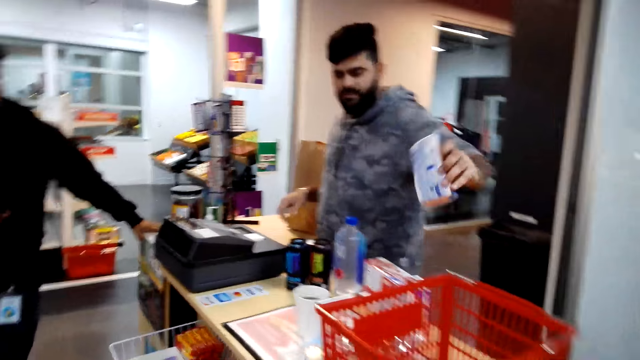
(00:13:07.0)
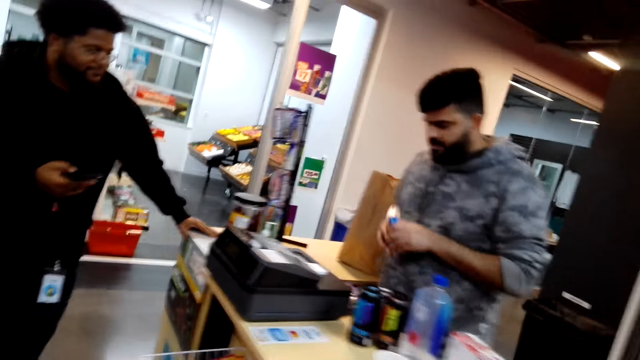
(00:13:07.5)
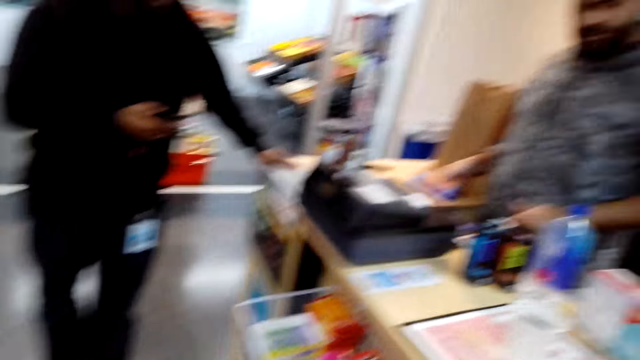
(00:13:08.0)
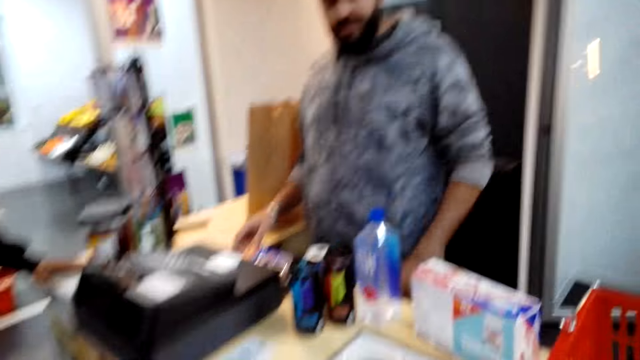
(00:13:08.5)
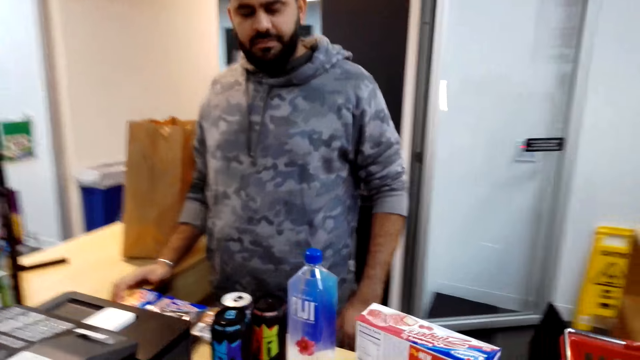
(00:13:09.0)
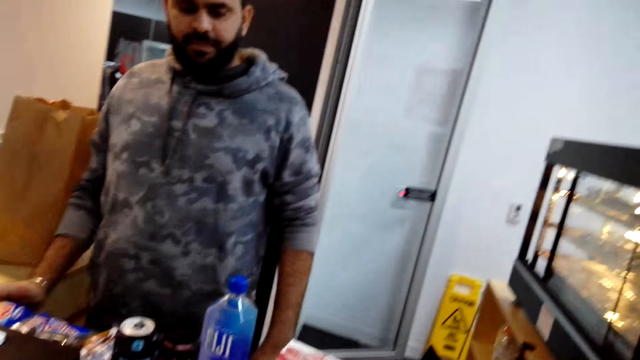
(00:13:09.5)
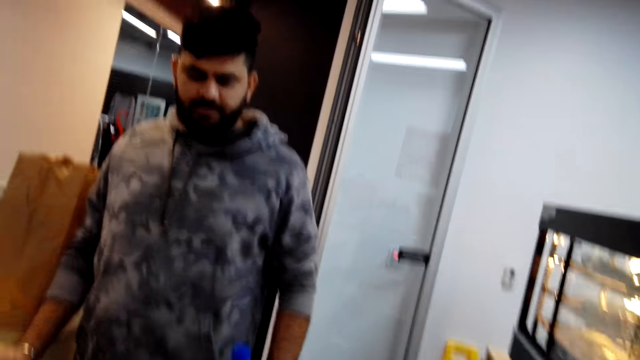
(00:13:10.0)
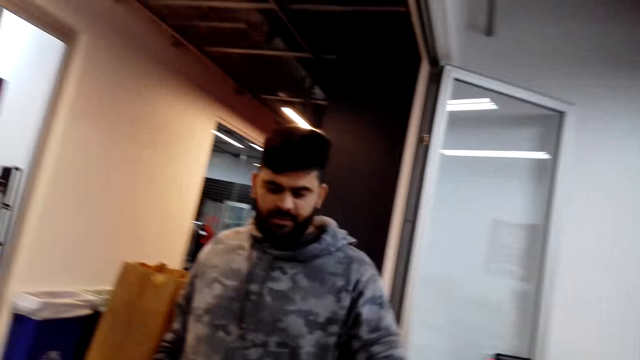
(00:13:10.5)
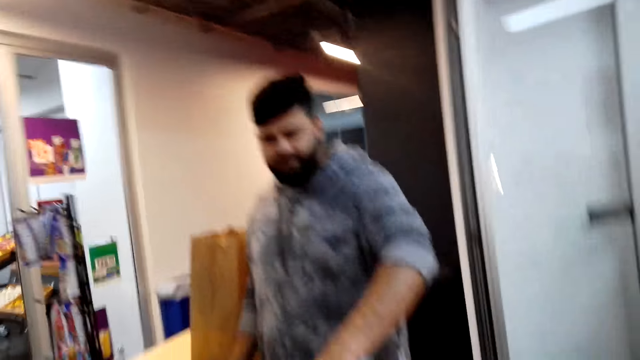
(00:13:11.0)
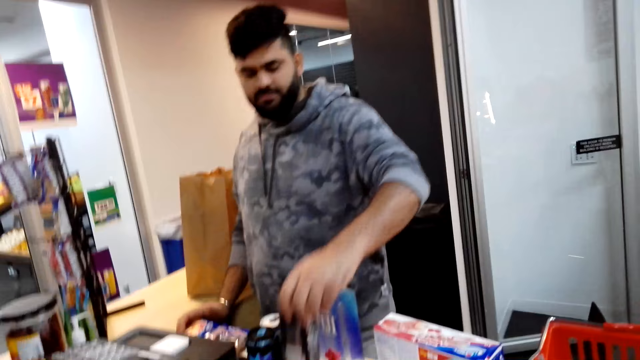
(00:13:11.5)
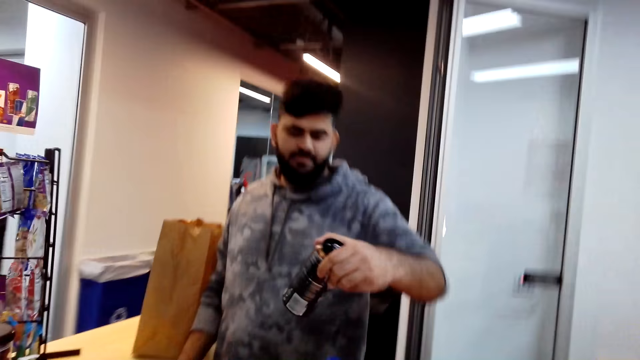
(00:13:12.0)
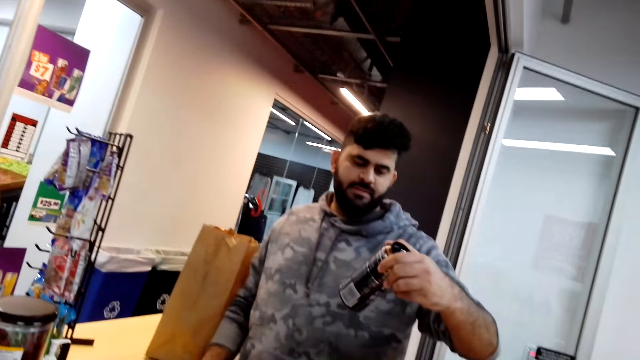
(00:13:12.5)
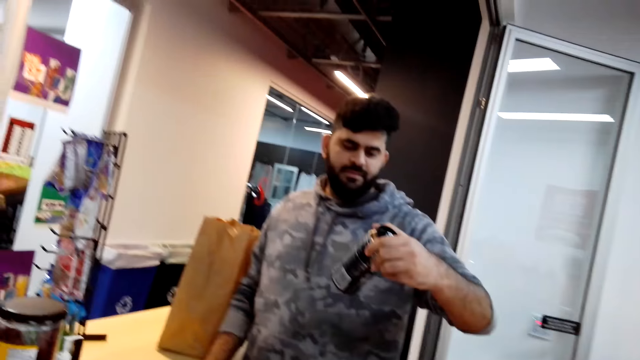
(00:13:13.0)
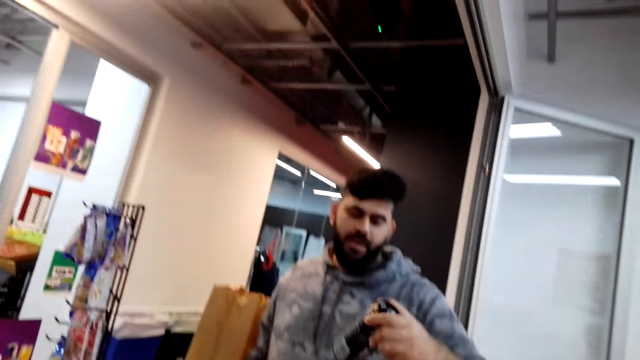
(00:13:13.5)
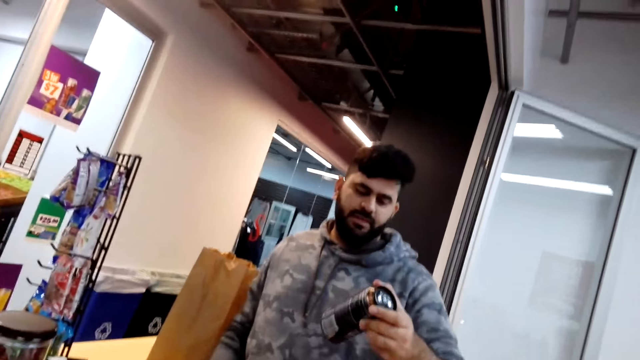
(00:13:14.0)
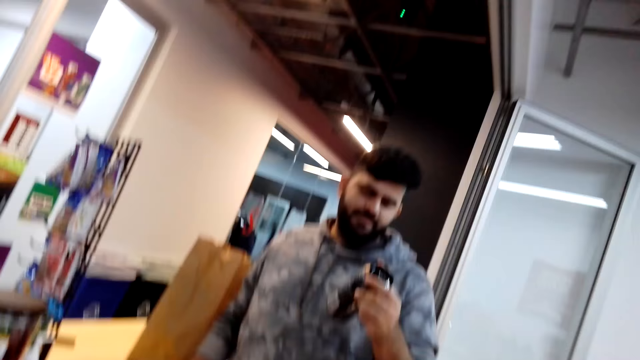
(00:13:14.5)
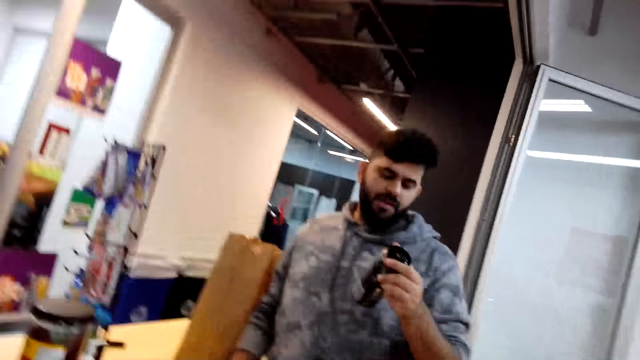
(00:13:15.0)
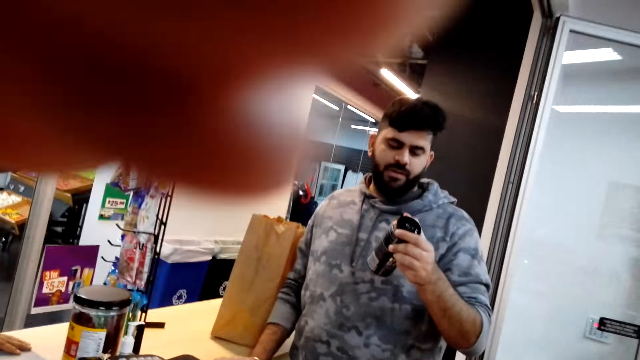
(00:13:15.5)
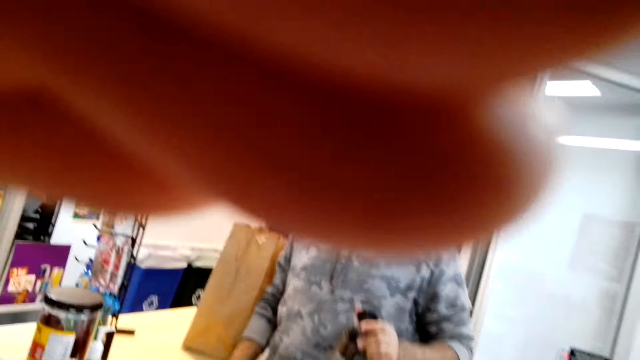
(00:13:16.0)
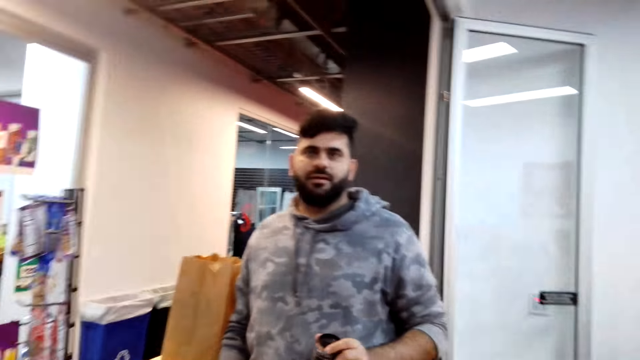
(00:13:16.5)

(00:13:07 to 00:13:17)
The man picks something. The man empties the shopping basket. He puts the object on the desk. He picks a drink. The camera wearer interacts with the man.

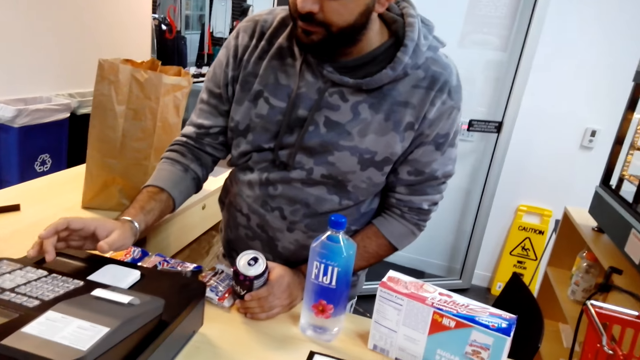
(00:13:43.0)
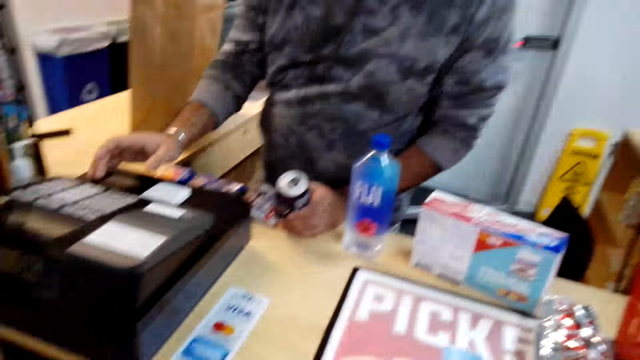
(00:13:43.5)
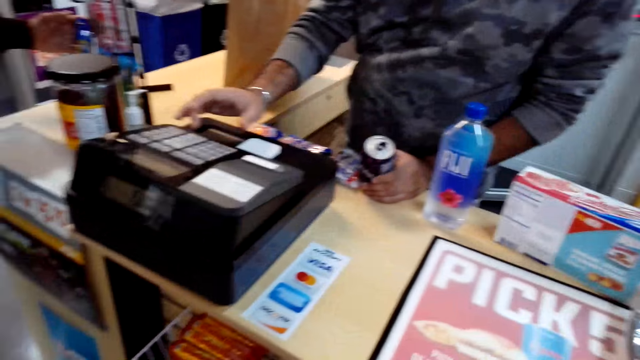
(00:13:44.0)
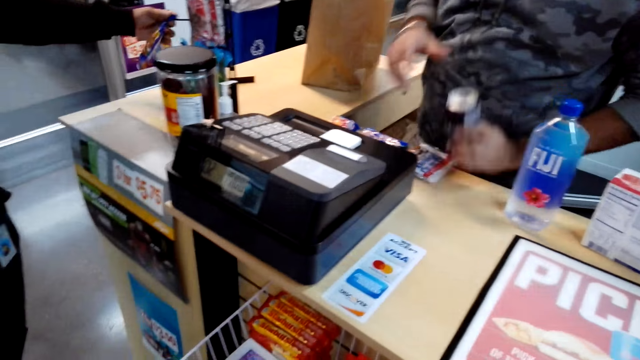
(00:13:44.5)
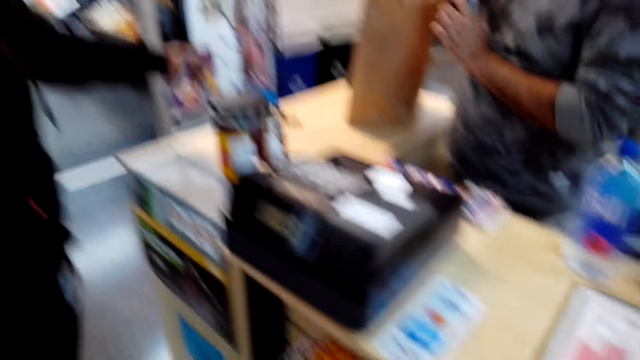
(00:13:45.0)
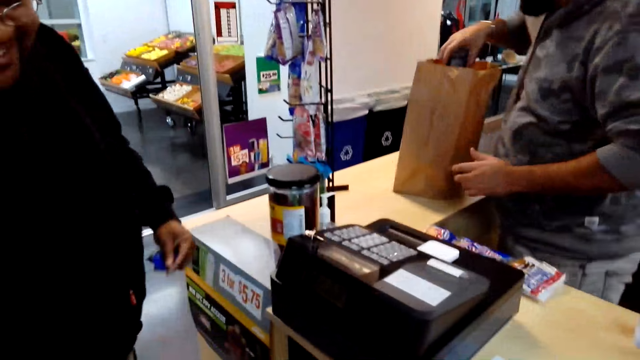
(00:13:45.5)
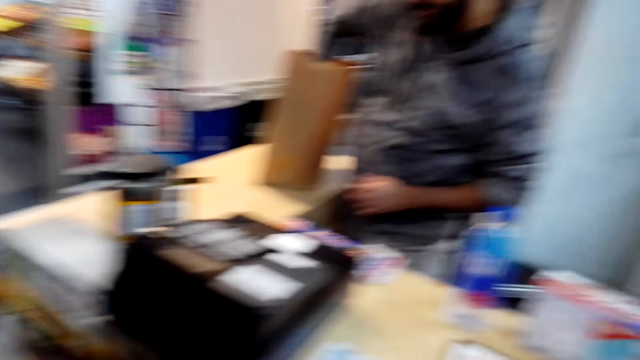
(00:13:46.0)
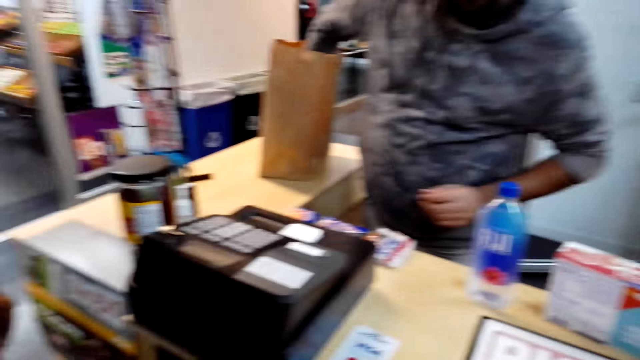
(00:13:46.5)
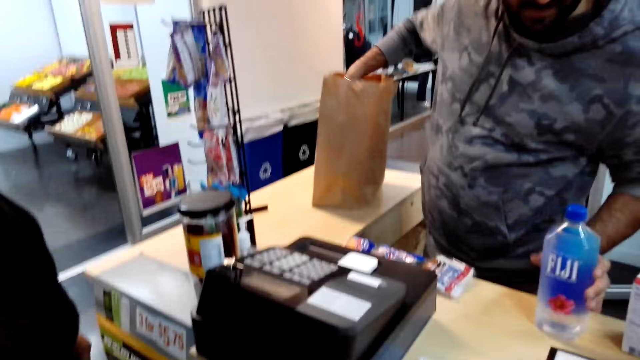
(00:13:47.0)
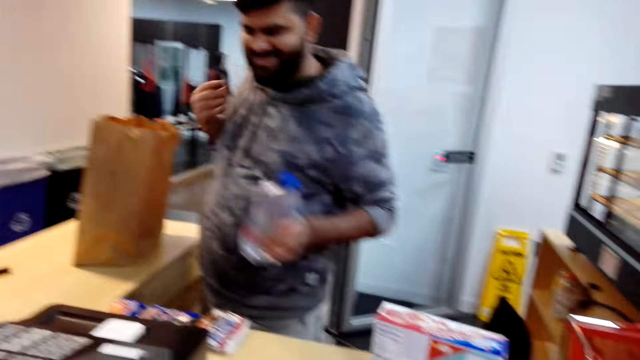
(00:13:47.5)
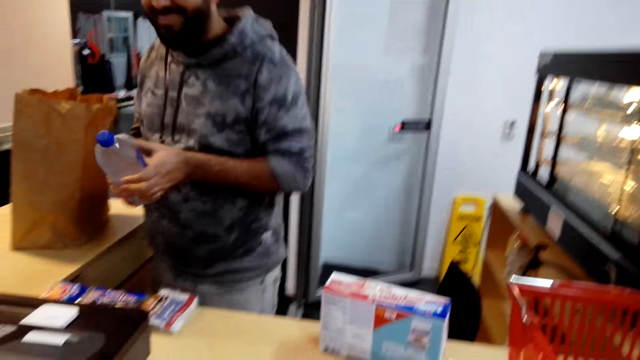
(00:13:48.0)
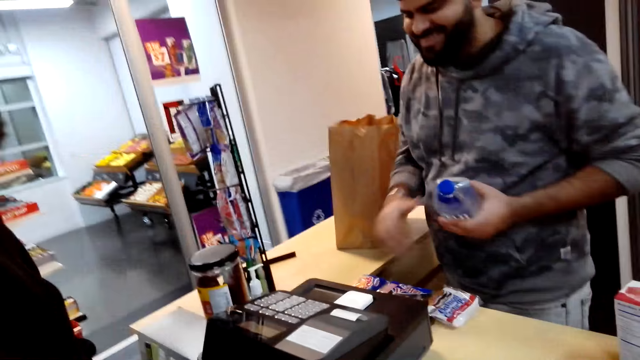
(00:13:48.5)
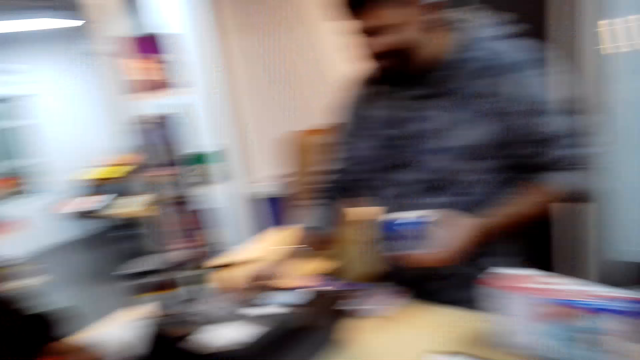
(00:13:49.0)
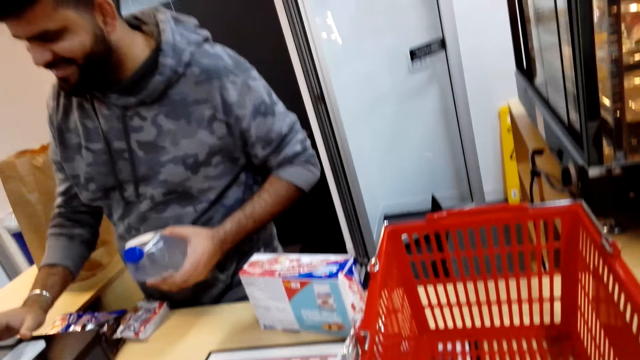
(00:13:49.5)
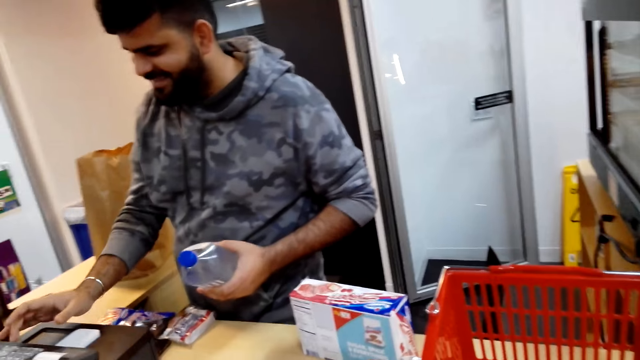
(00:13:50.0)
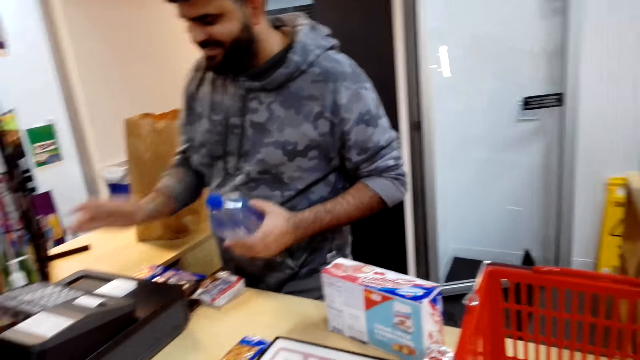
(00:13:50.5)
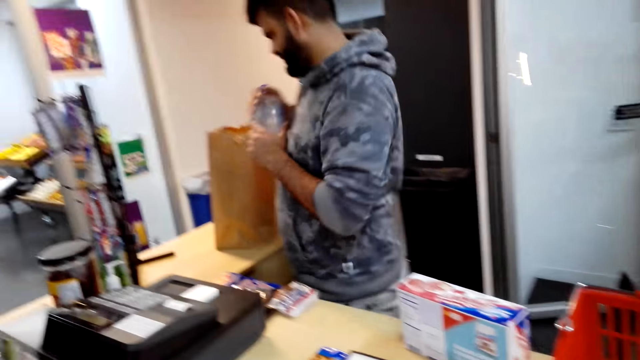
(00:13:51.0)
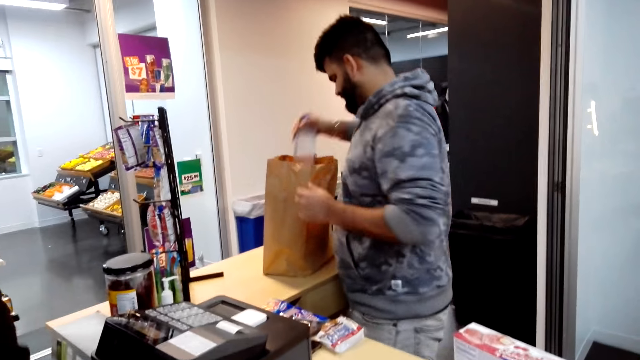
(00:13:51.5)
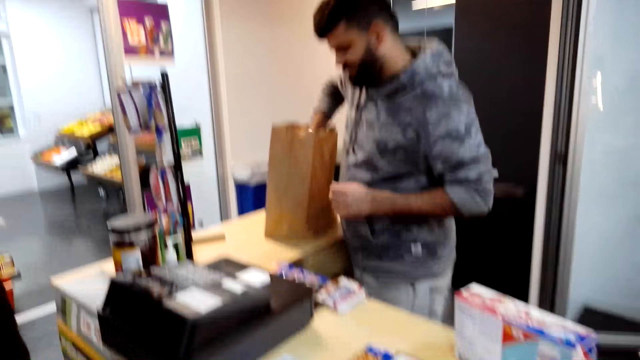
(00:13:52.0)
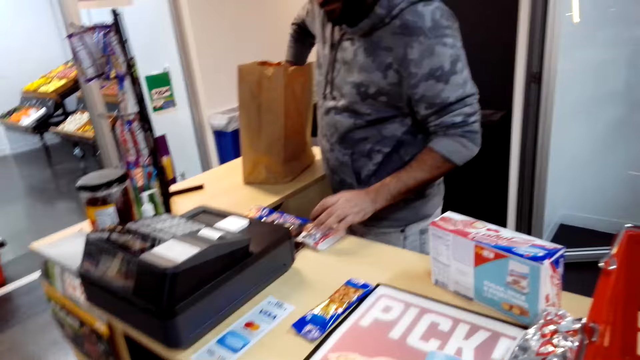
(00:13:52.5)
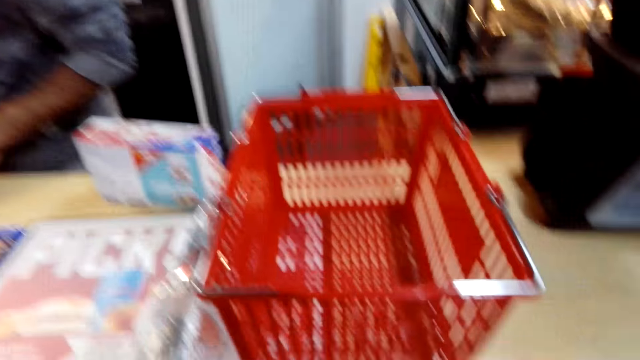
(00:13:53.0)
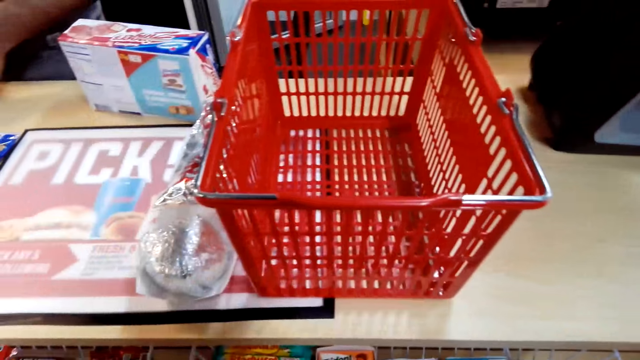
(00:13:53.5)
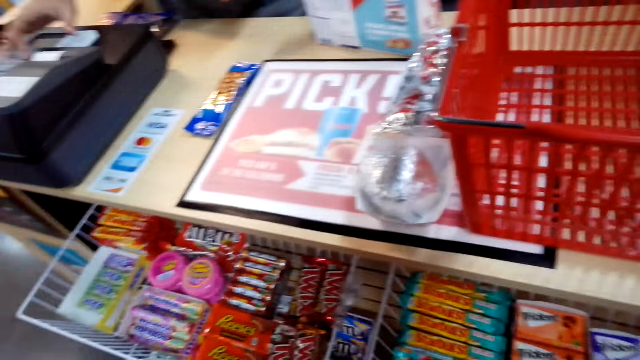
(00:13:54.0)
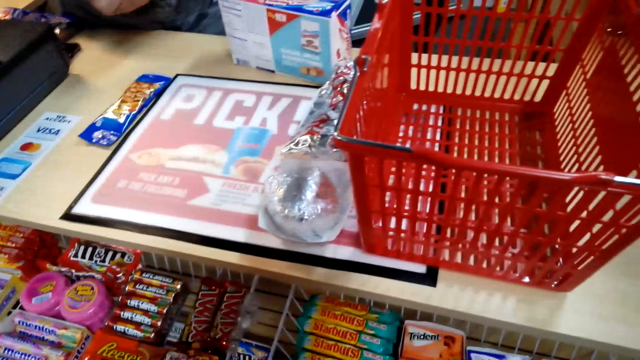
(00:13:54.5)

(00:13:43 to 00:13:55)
The man puts the drink can in the paper carrier bag. Another man talks. The camera wearer talks. The other man puts the can in the paper carrier bag. The first man talks. The other man takes a bottle of water and dials on the cash register. He puts the water bottle in the paper carrier bag. The camera wearer talks.
